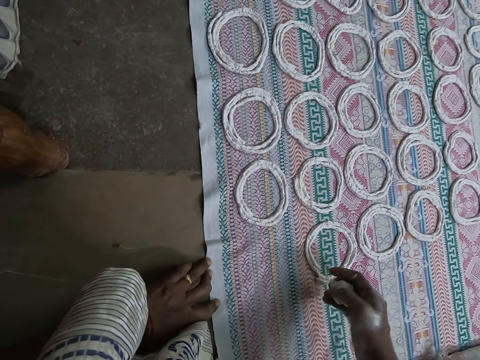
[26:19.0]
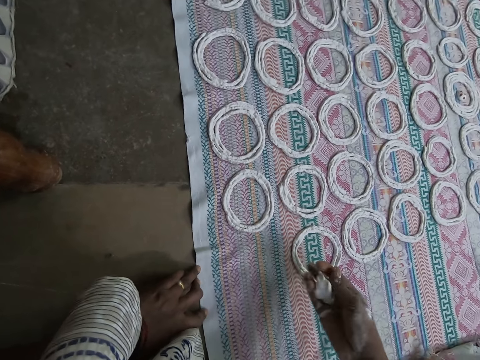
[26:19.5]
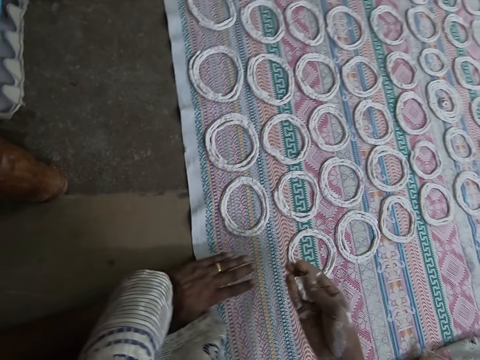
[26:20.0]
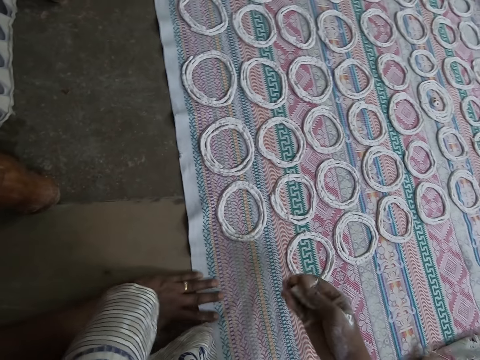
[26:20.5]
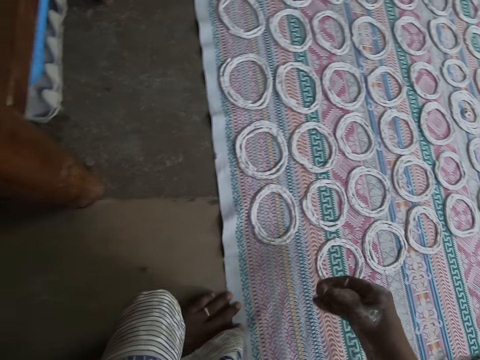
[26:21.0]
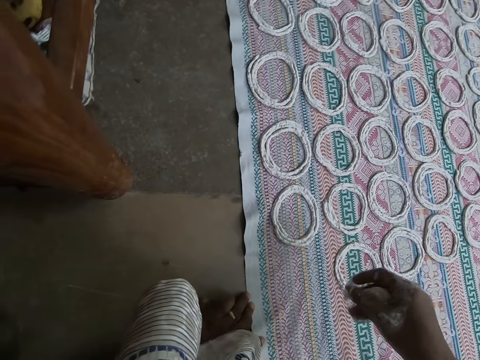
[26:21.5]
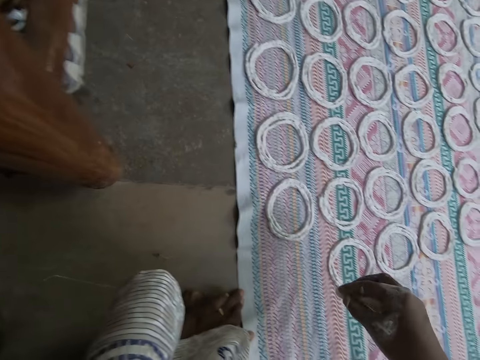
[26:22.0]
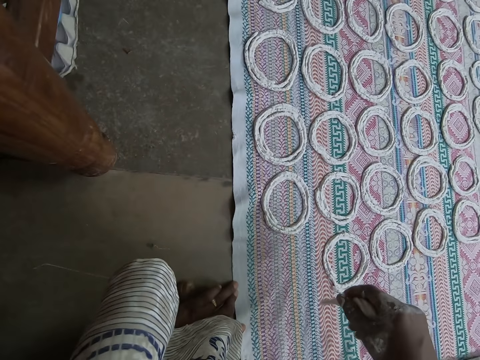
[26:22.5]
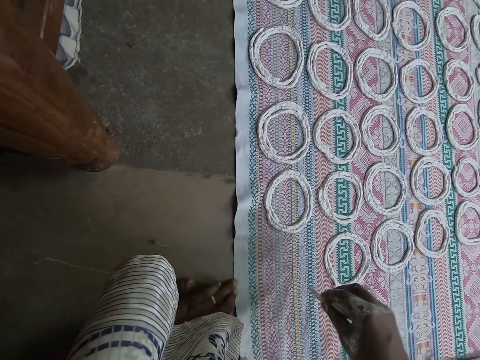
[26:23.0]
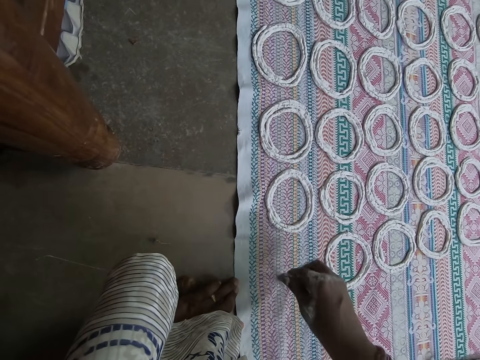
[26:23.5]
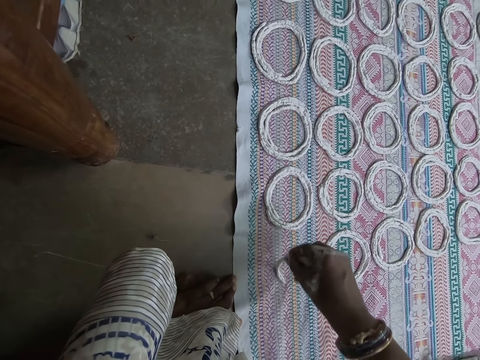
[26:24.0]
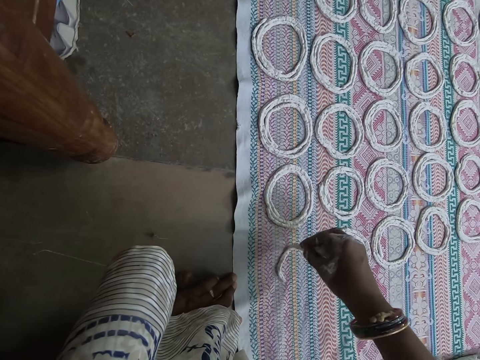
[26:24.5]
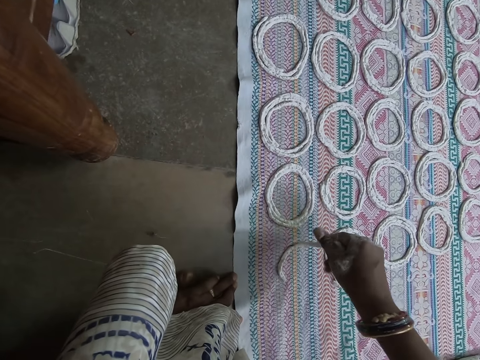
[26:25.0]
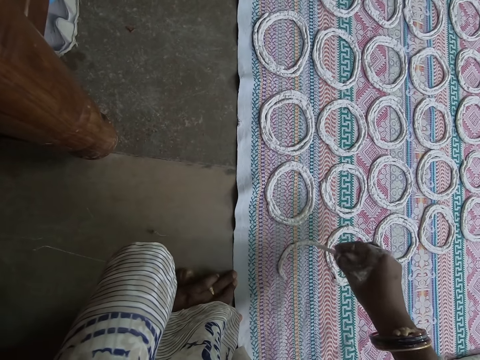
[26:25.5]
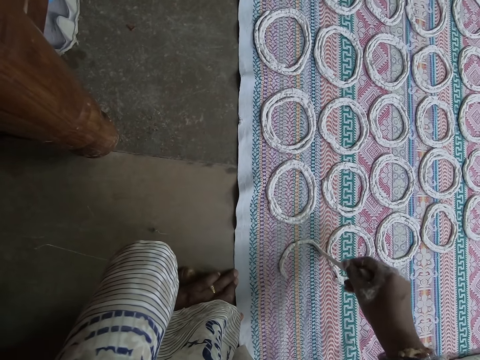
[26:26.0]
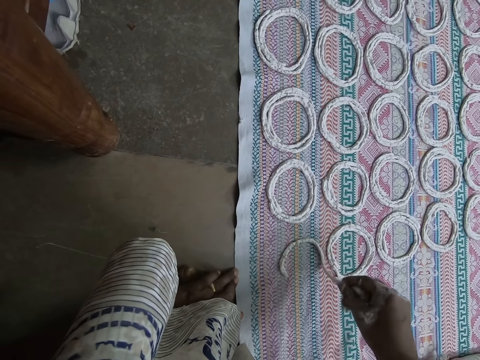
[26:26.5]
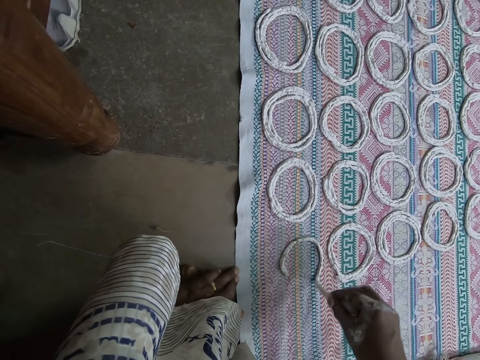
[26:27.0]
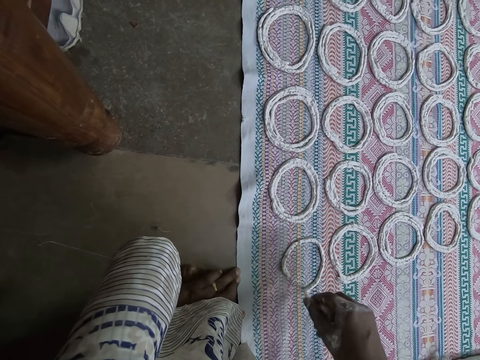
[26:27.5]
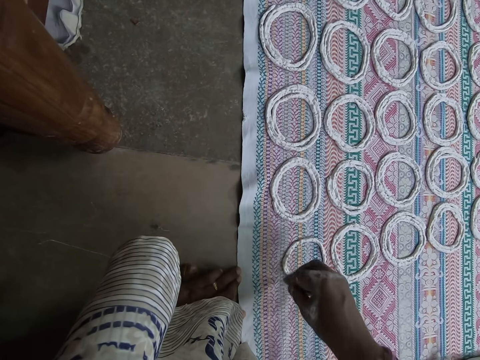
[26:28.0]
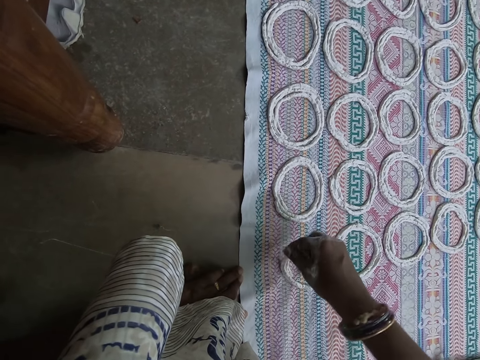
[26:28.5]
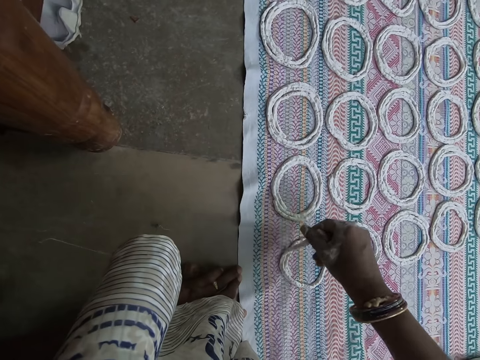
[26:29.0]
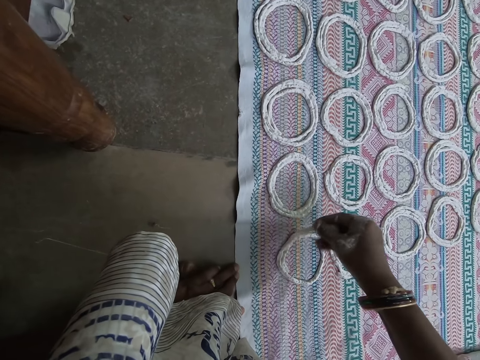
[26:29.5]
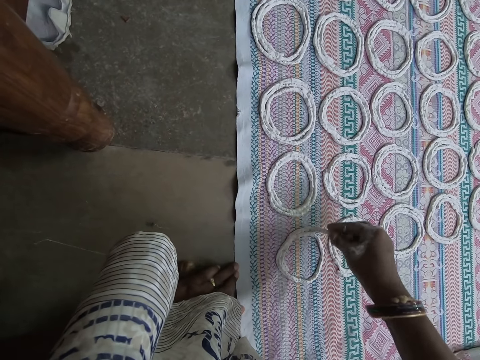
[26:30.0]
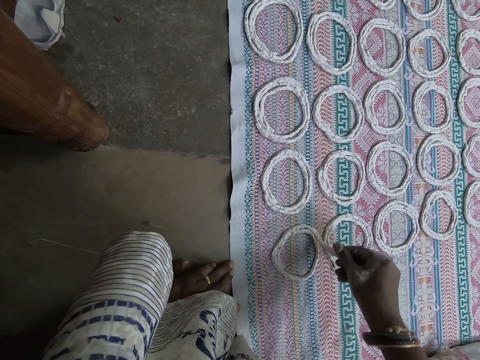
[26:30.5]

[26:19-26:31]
The camera wearer touches the murukku paste on the mat with her right hand. She molds the murukku paste with her right hand. She curls the murukku paste on the mat with her right hand.

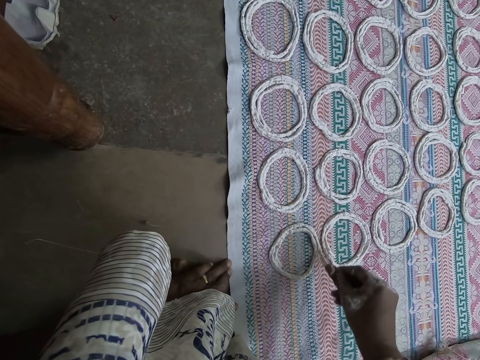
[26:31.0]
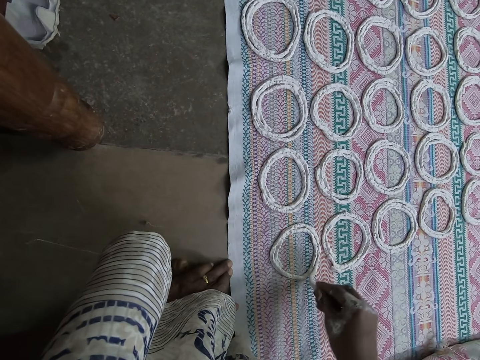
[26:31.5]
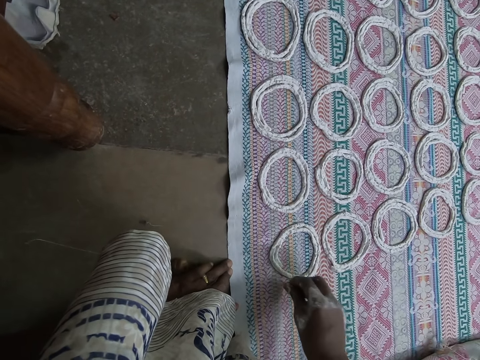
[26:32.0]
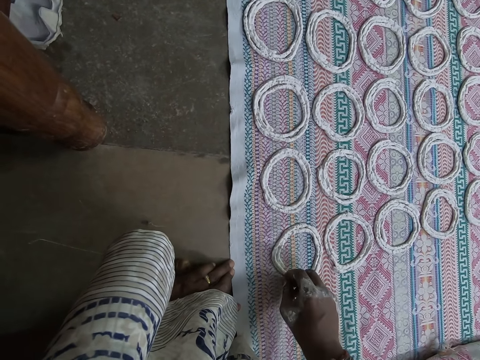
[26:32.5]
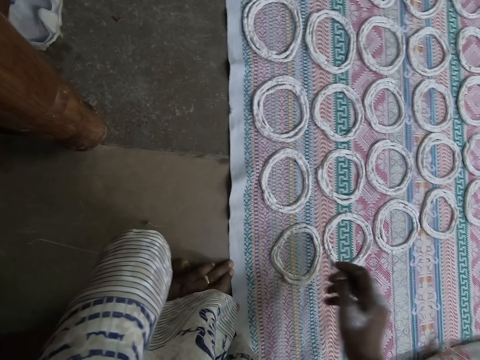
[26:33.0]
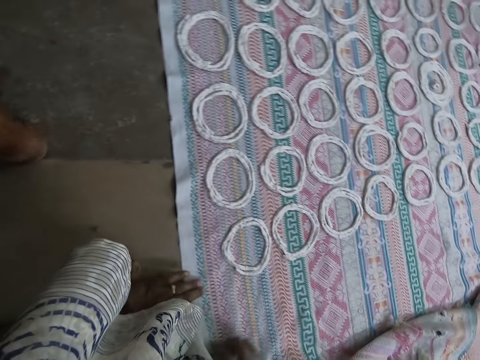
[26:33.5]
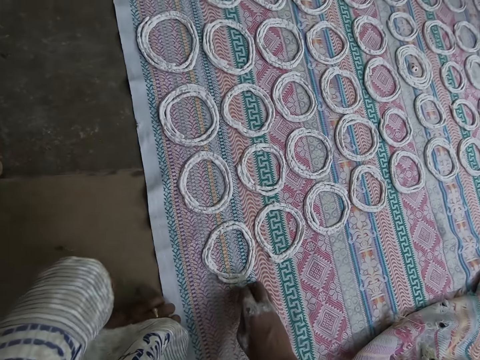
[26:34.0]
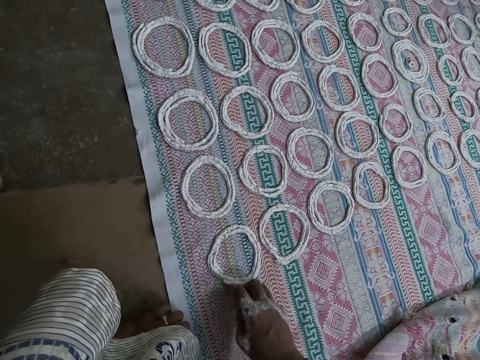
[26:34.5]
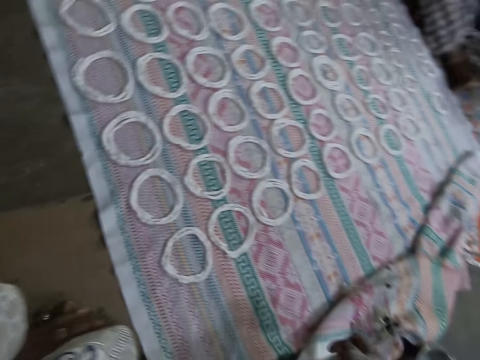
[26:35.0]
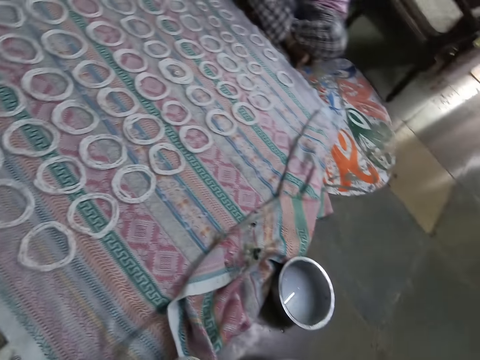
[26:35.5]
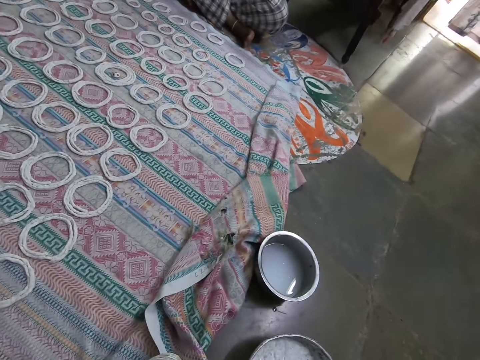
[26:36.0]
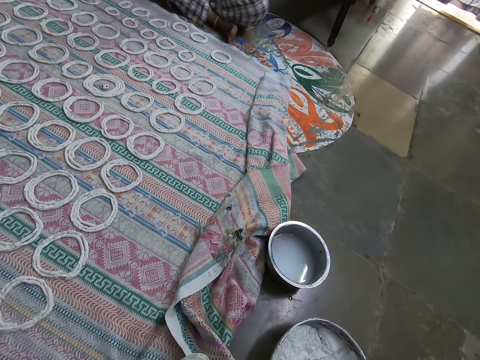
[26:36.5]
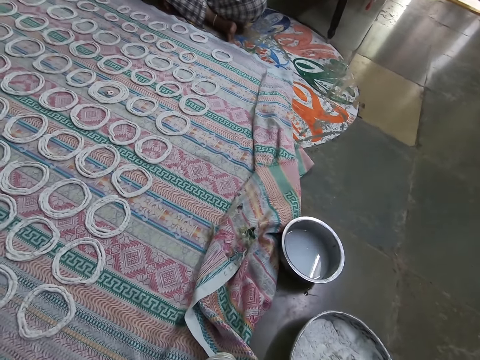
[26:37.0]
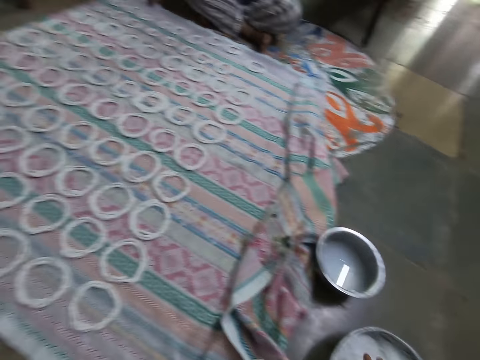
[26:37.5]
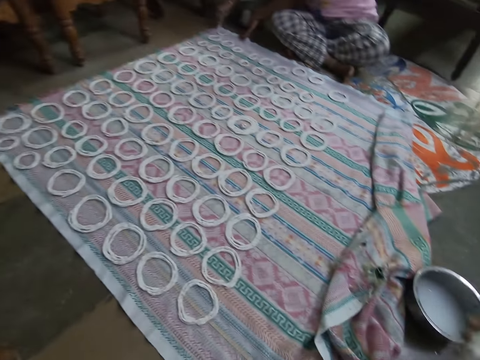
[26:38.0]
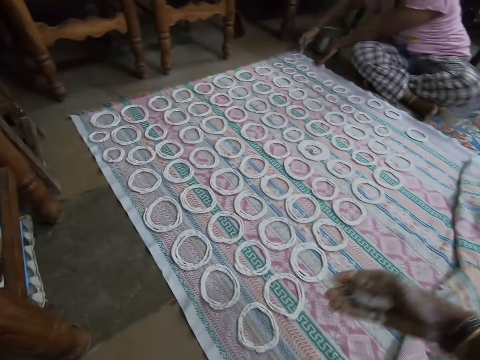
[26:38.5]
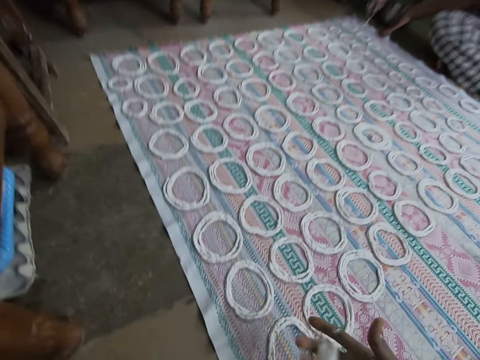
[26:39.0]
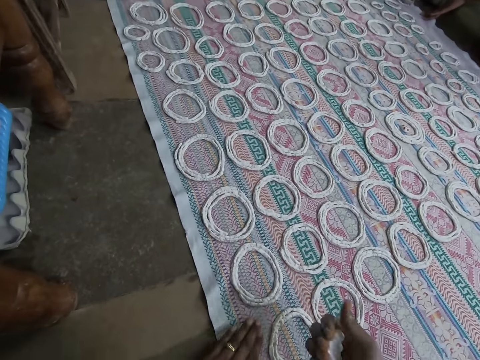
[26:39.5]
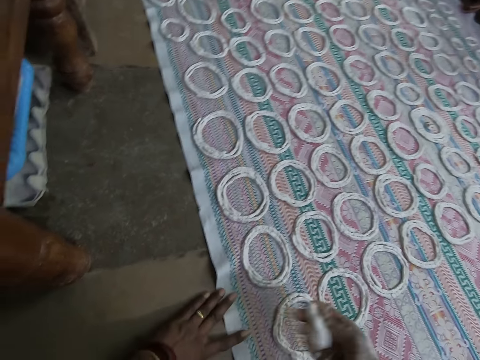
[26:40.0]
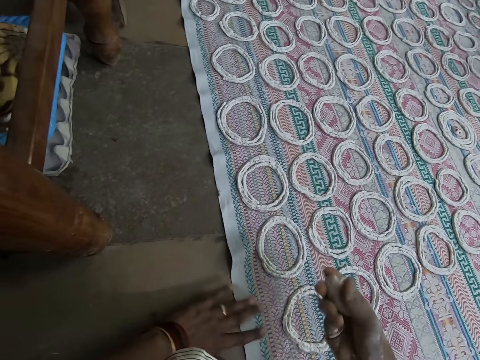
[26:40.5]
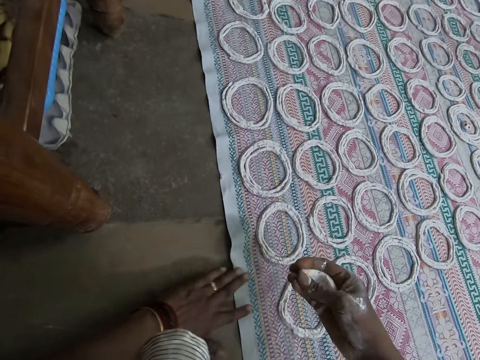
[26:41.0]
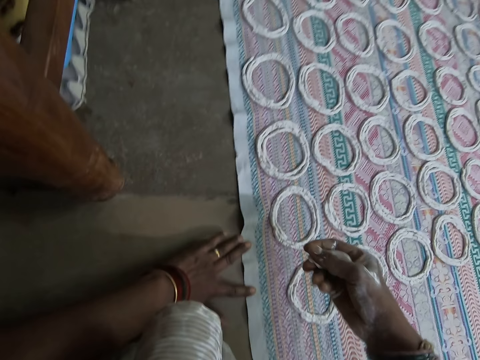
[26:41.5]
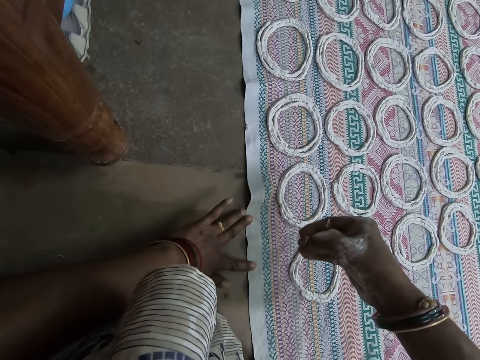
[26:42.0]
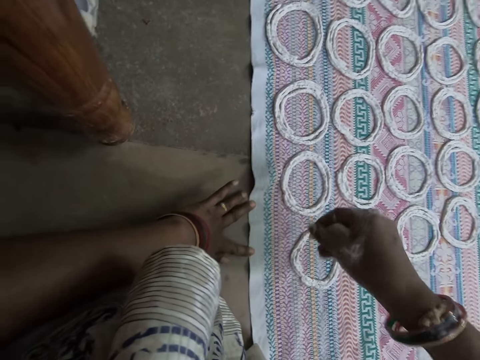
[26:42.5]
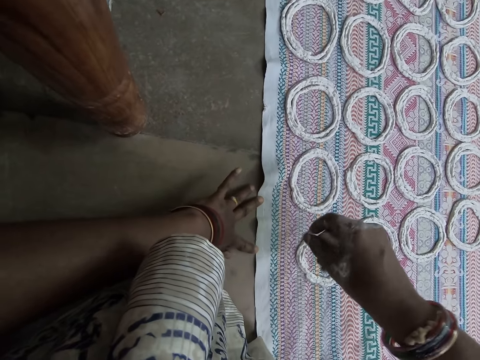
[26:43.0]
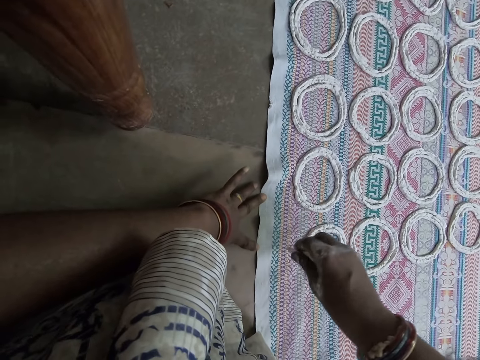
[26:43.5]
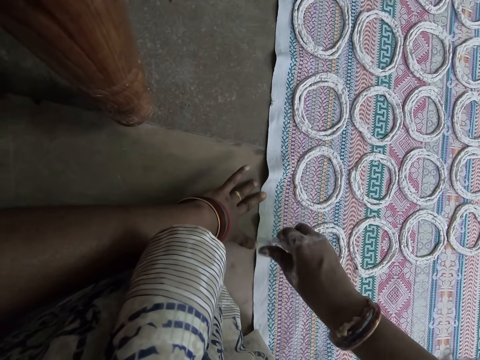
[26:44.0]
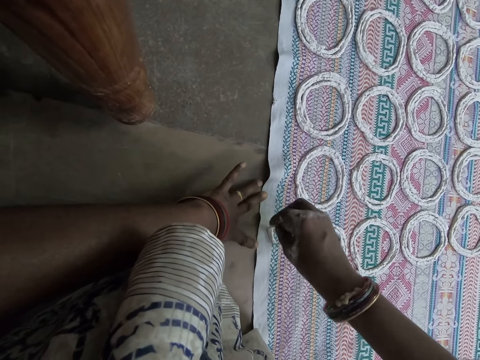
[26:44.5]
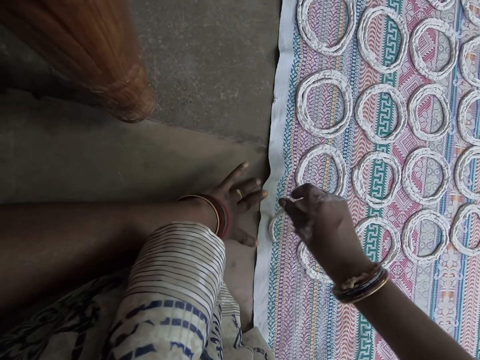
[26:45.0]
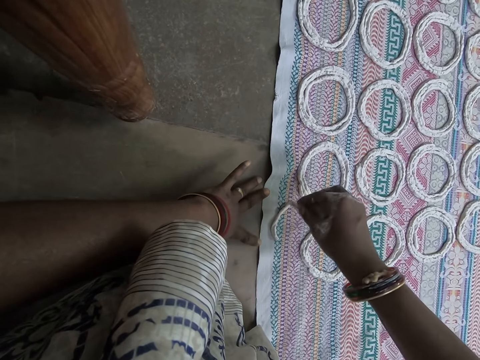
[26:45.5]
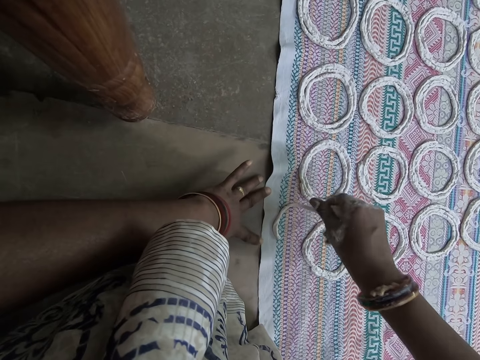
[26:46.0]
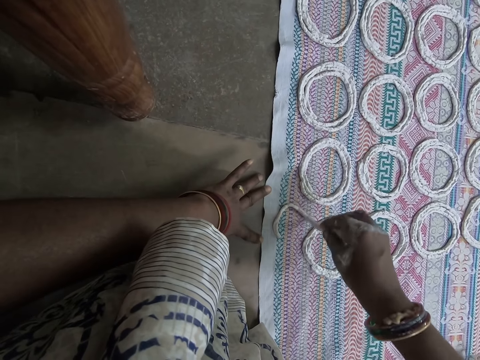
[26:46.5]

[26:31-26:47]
The camera wearer rolls the dough. She touches the murukku paste on the mat with her right hand. She packs the murukku paste from the bowl with her right hand. The woman curls the murukku paste on the mat with her right hand. The camera wearer picks the dough from the bowl. She molds the murukku paste with her right hand. She touches the mat on the floor with her left hand. She curls the murukku paste on the mat with her right hand.
